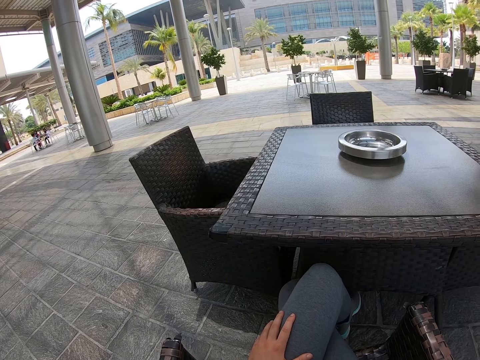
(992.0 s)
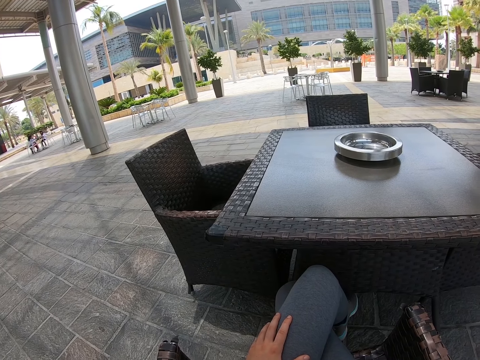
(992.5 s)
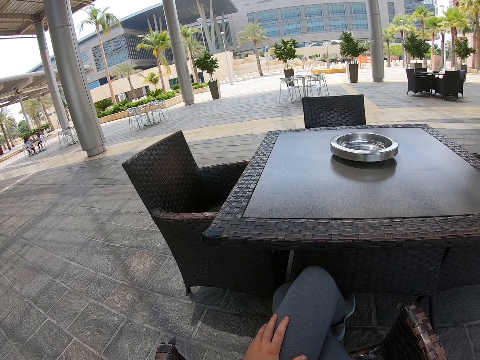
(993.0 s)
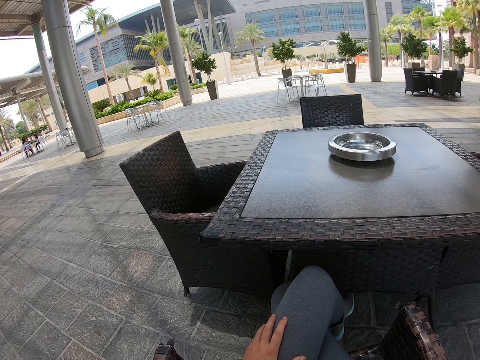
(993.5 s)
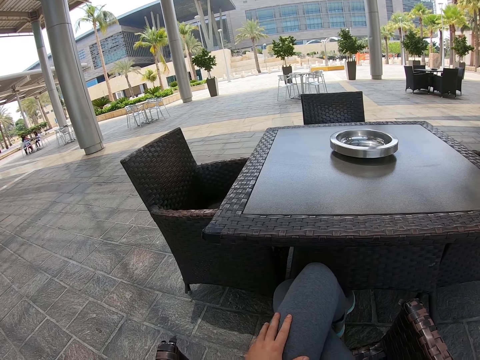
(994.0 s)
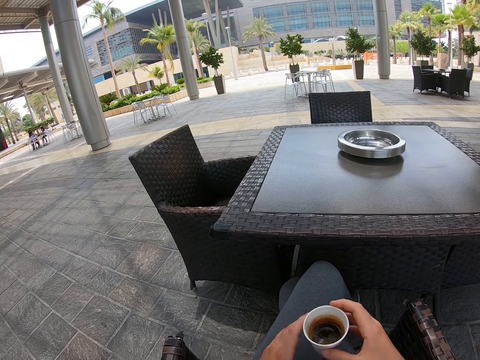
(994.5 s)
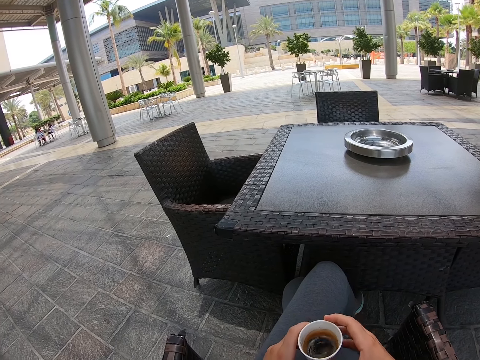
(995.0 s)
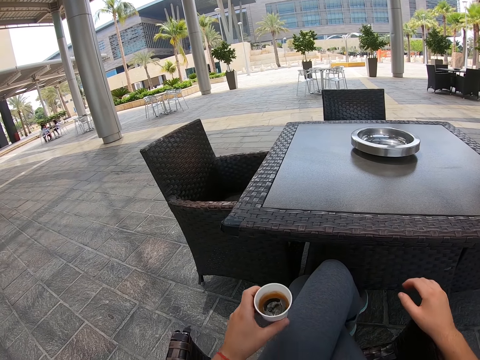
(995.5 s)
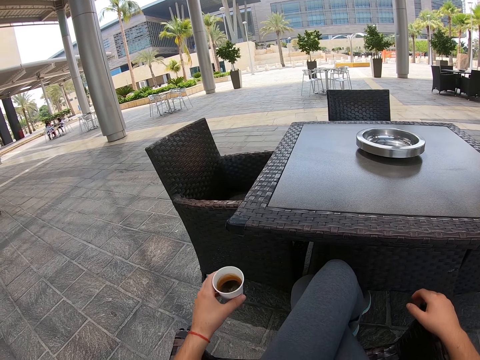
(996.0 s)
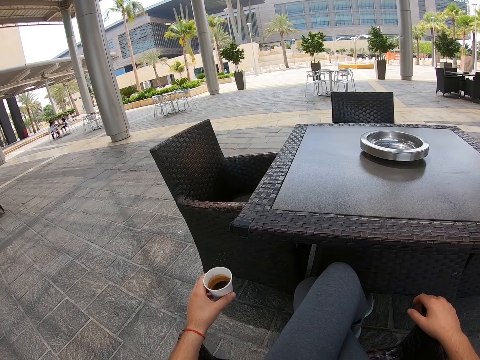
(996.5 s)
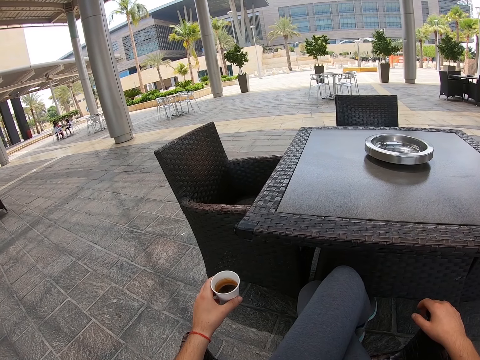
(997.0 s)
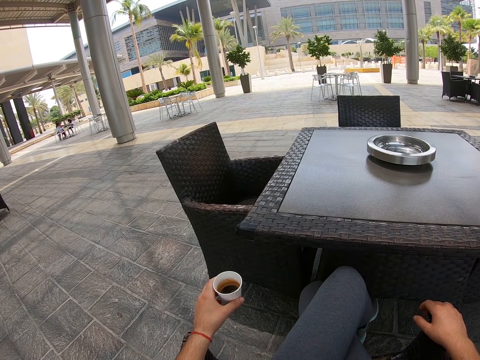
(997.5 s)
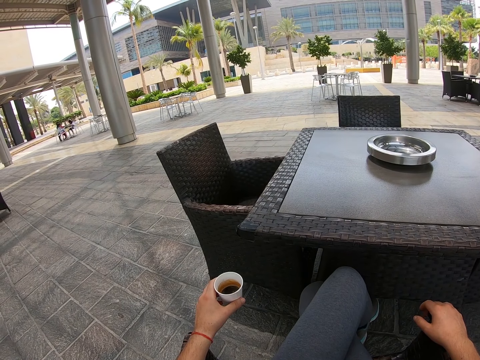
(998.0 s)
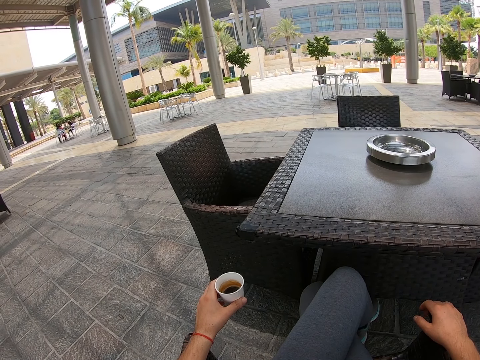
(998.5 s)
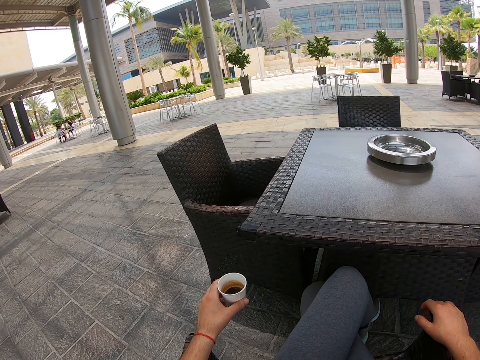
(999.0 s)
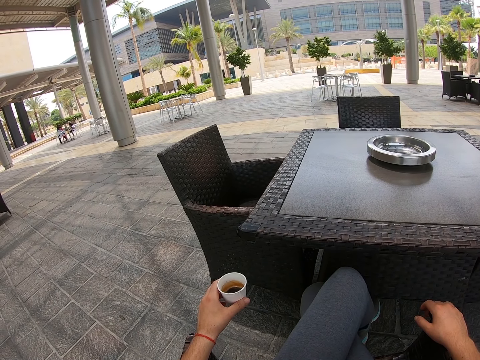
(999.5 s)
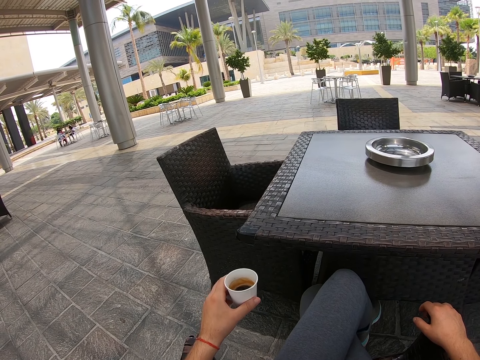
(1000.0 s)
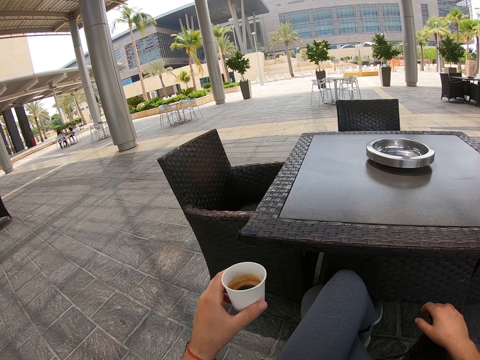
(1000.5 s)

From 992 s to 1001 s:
The camera wearer exchanges the cup to the left hand. They look around.

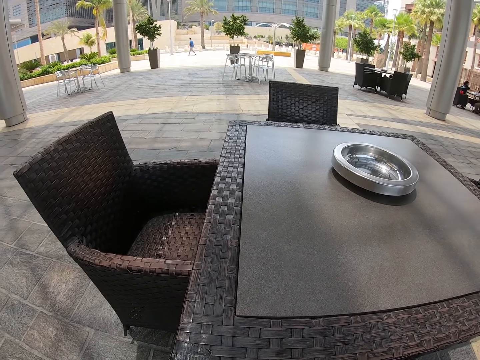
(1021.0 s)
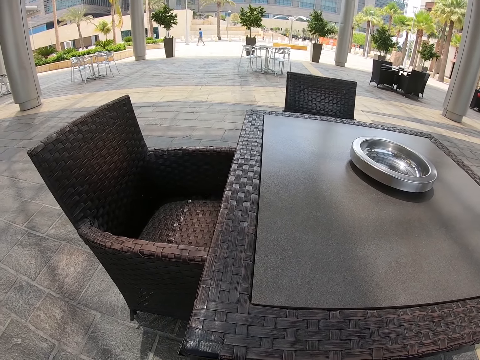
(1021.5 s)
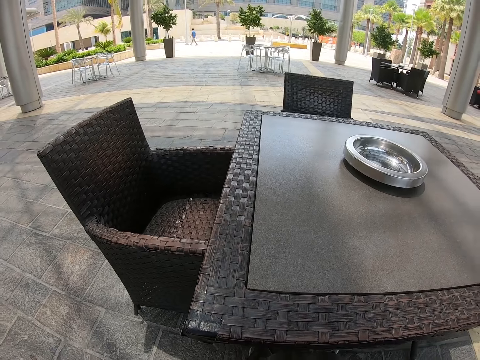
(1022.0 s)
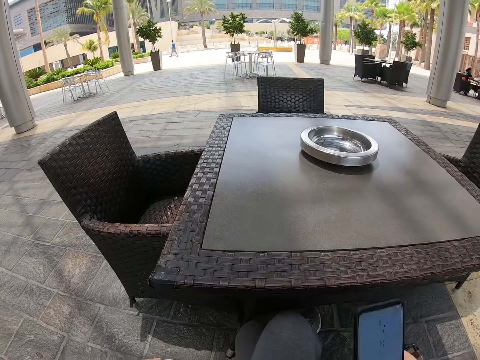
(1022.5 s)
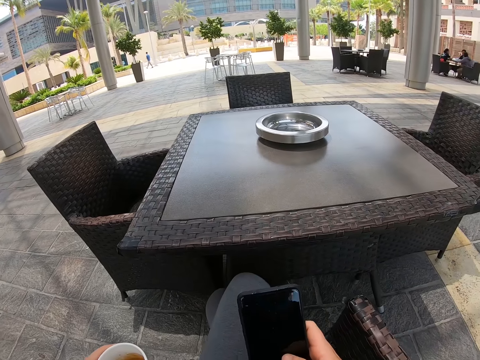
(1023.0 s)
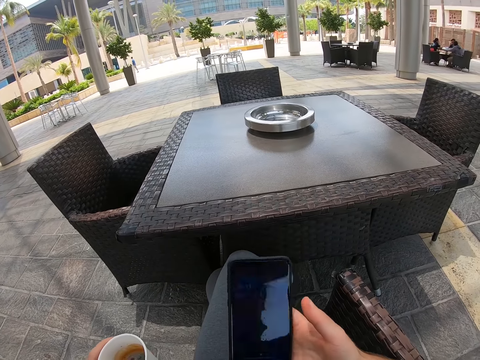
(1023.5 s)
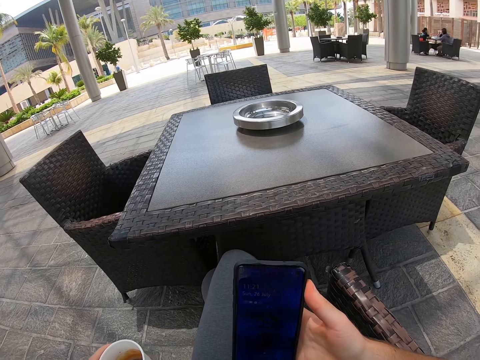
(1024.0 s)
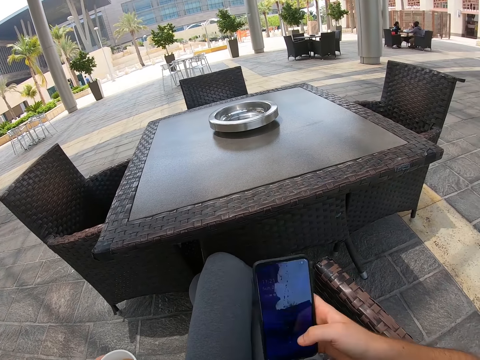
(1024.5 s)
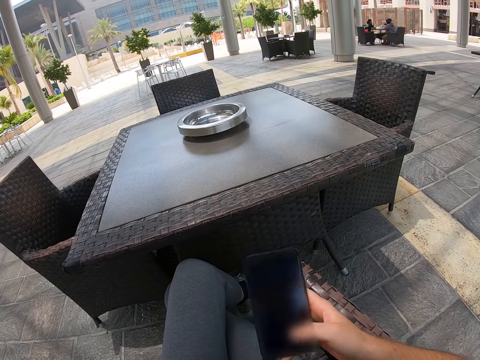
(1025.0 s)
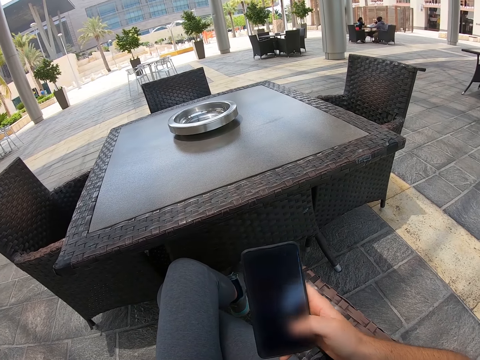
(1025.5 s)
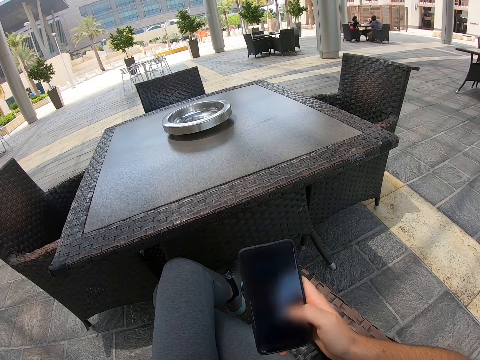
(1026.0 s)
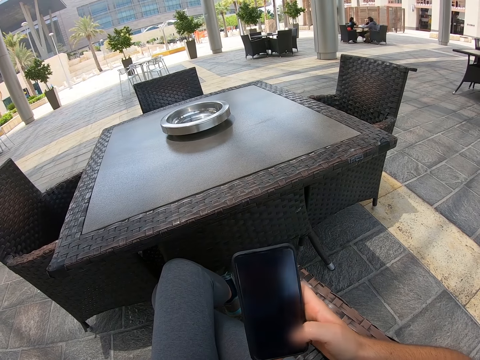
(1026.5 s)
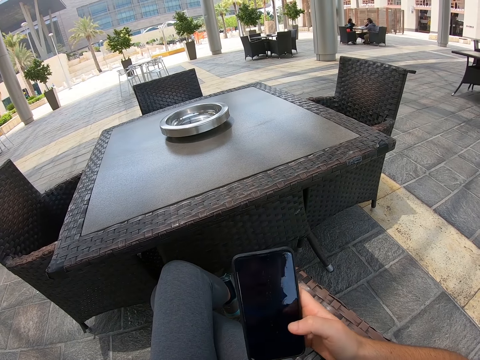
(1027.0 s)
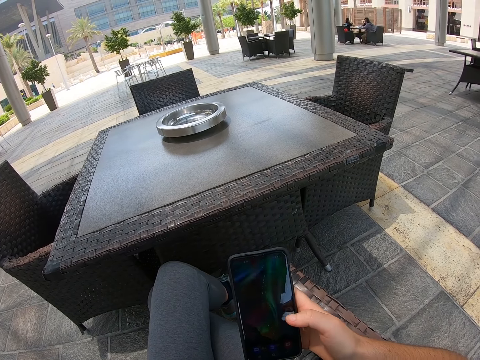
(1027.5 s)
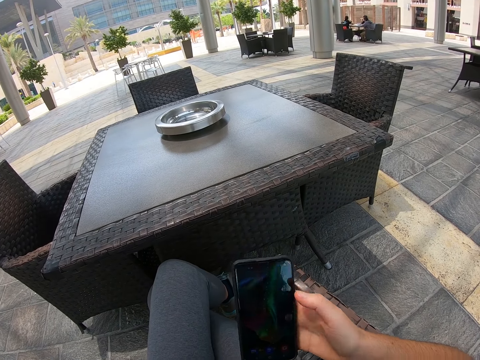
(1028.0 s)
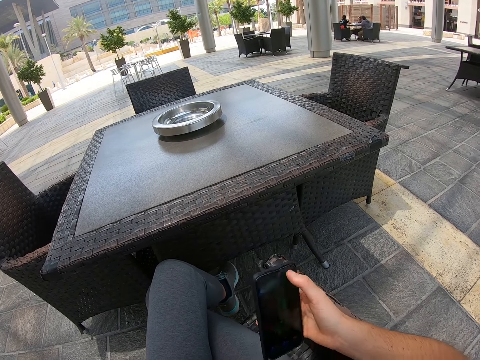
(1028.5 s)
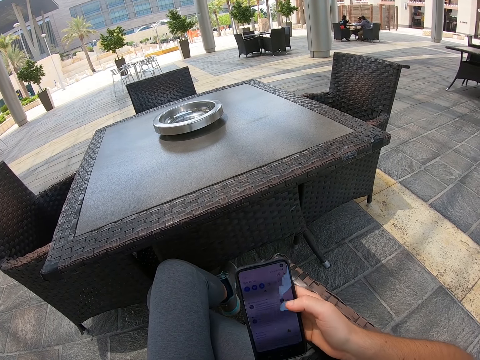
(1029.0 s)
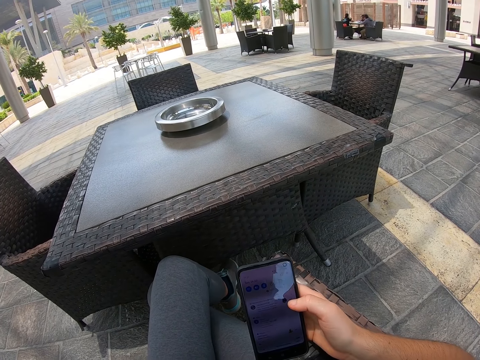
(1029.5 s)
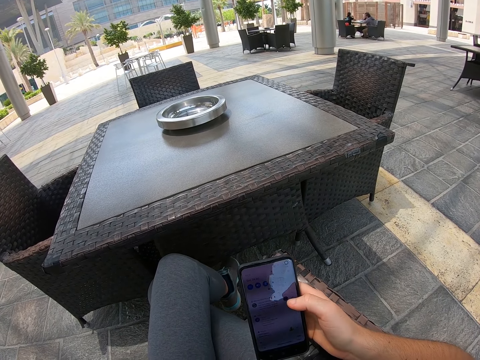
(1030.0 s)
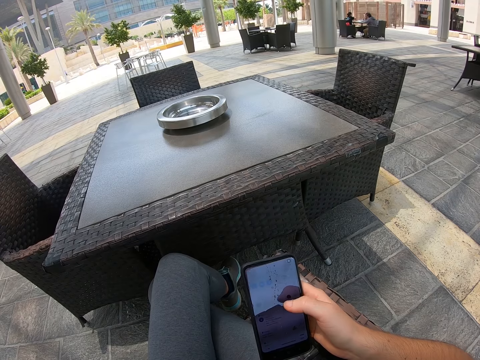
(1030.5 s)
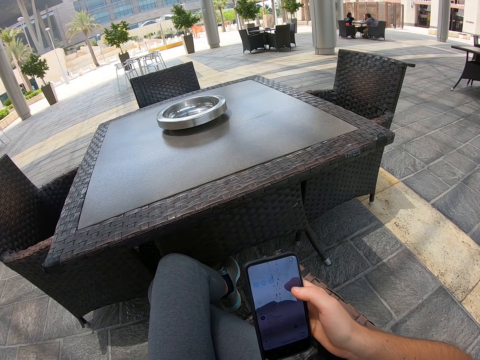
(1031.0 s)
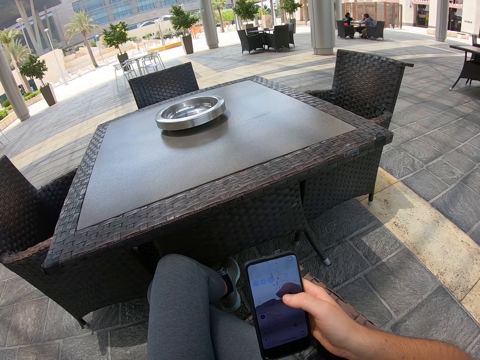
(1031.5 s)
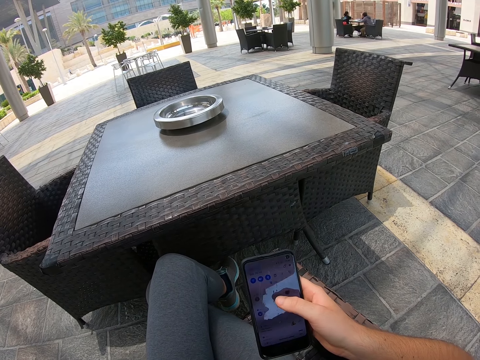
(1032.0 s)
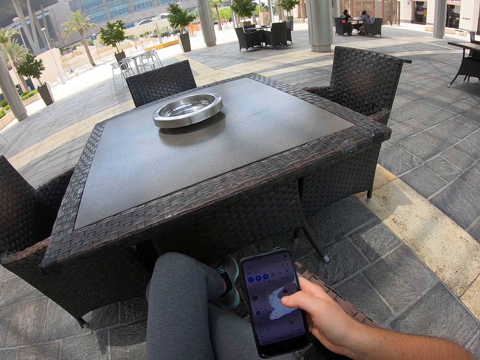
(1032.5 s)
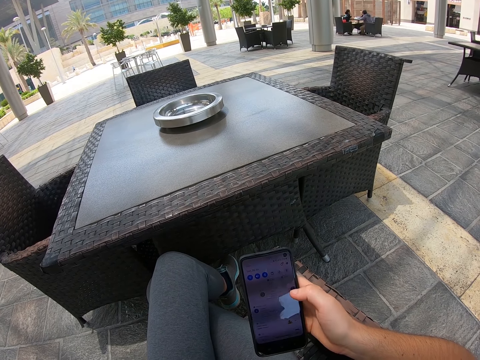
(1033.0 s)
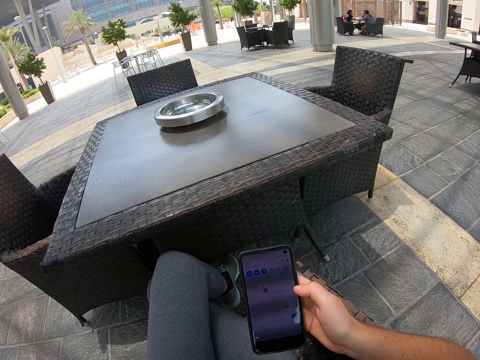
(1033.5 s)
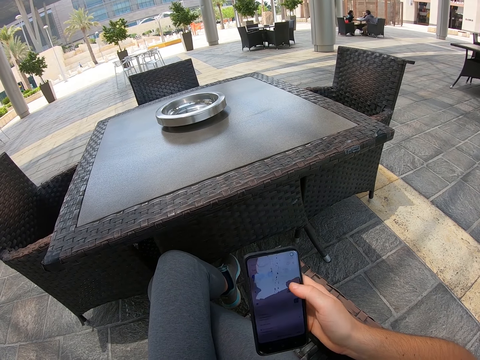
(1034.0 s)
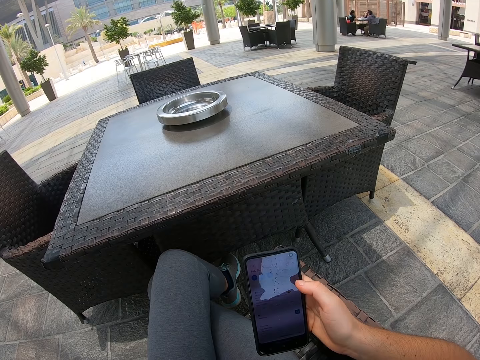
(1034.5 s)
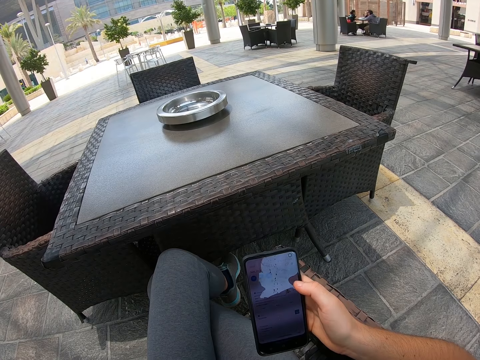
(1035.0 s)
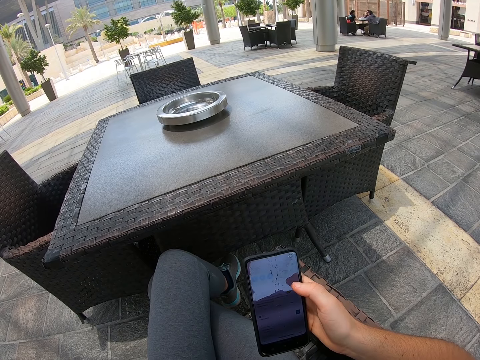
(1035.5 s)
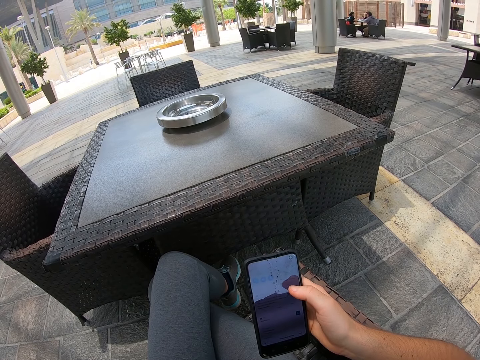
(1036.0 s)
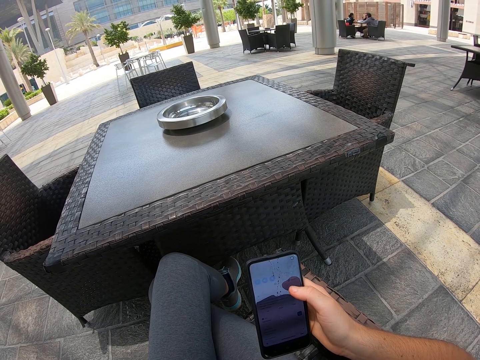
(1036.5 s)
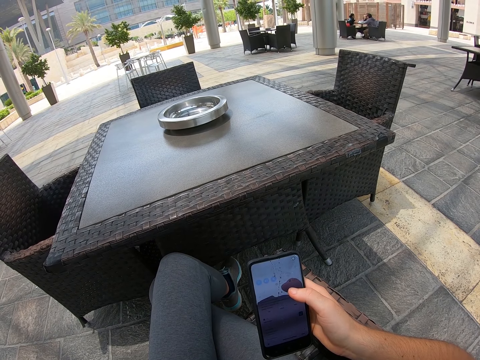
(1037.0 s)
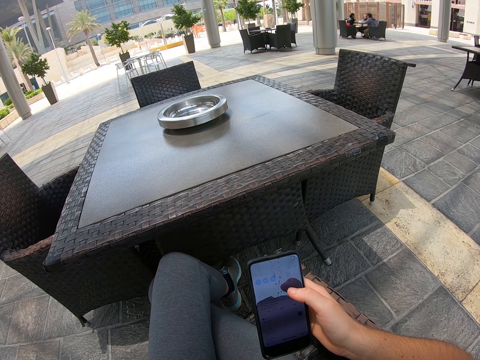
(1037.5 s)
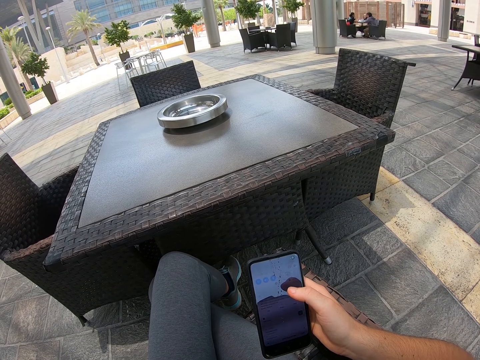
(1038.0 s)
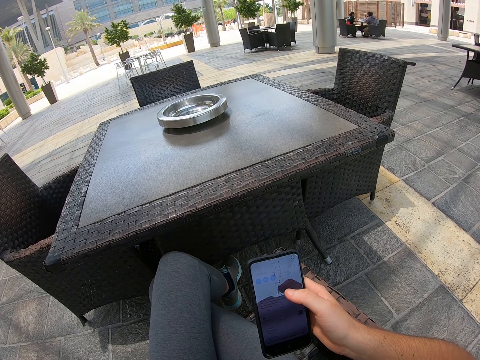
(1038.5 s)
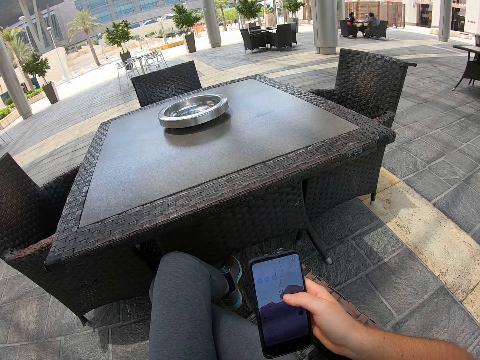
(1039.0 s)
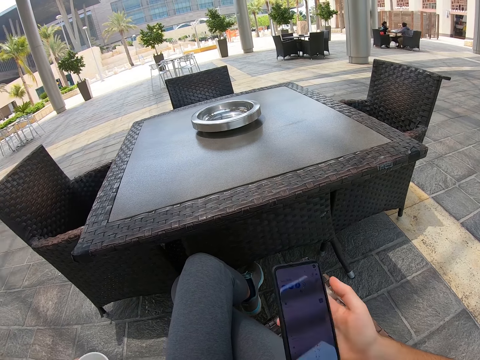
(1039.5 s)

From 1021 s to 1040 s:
The camera wearer operates the phone.
